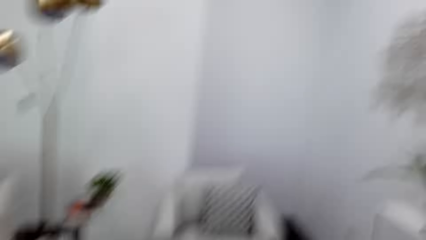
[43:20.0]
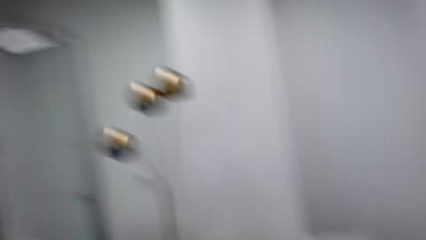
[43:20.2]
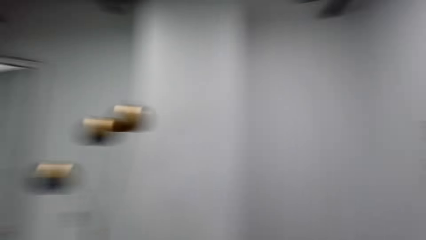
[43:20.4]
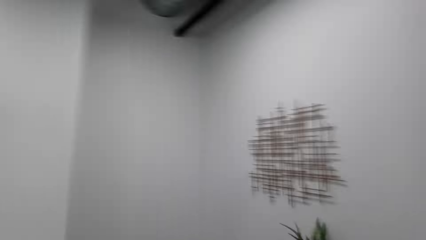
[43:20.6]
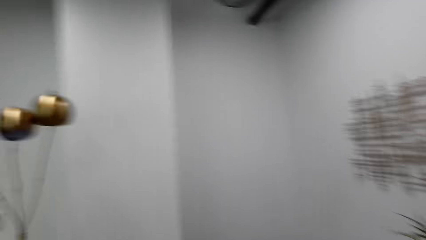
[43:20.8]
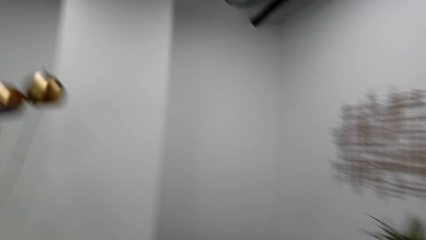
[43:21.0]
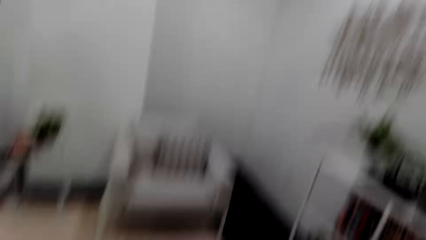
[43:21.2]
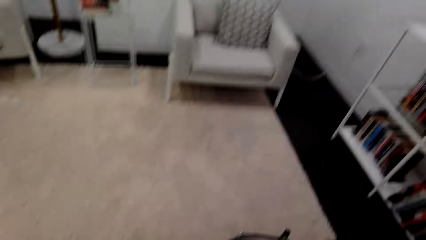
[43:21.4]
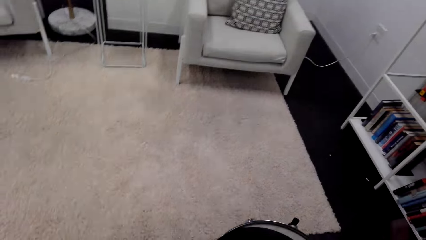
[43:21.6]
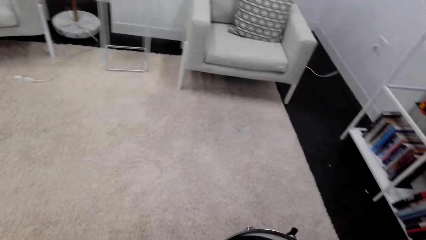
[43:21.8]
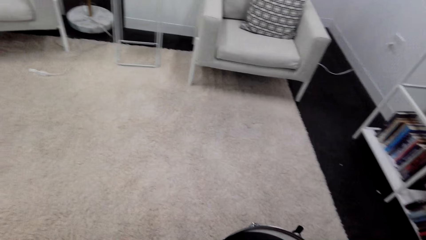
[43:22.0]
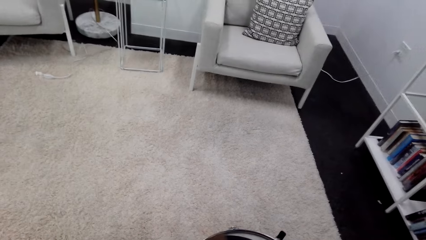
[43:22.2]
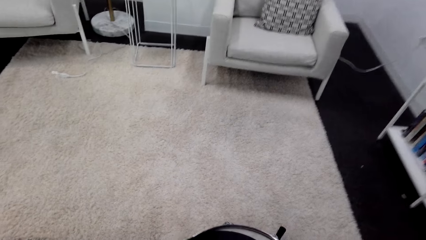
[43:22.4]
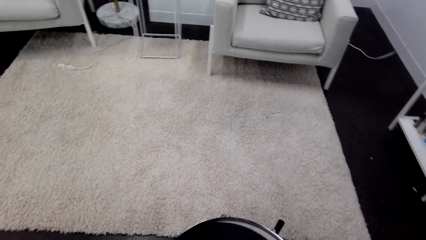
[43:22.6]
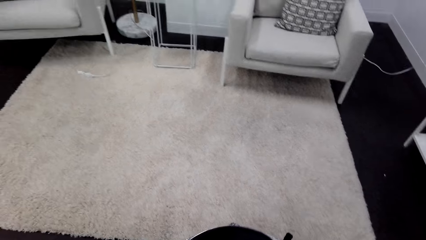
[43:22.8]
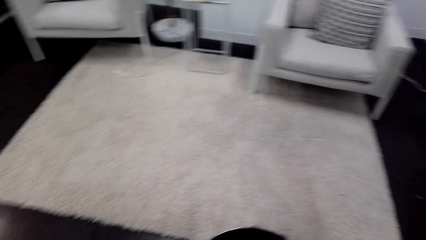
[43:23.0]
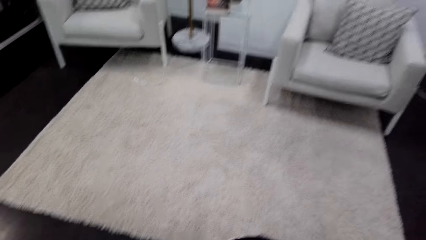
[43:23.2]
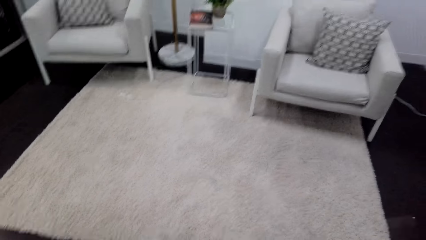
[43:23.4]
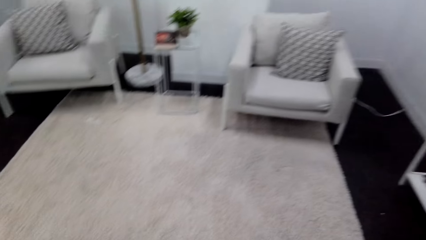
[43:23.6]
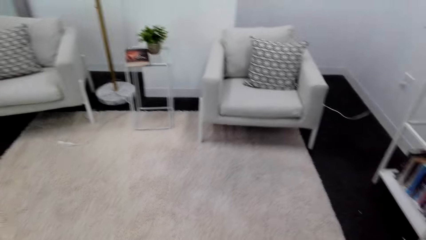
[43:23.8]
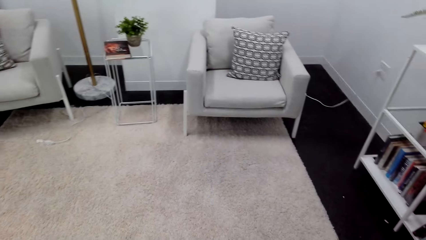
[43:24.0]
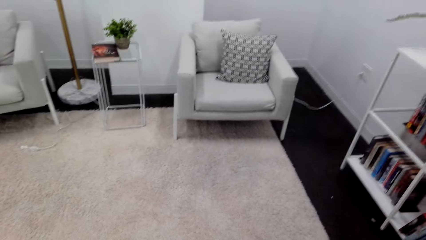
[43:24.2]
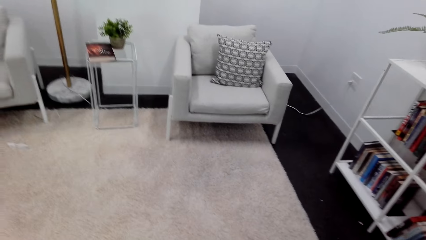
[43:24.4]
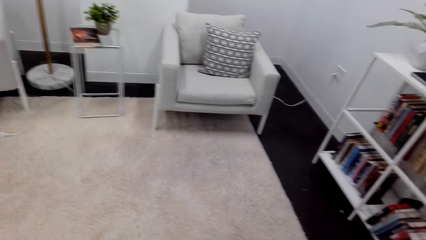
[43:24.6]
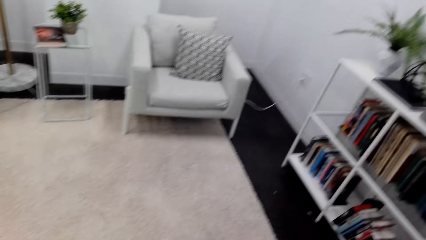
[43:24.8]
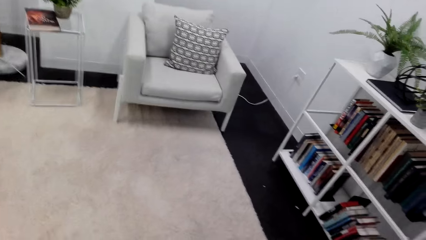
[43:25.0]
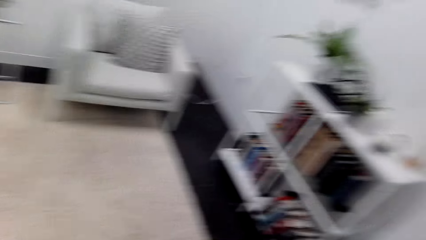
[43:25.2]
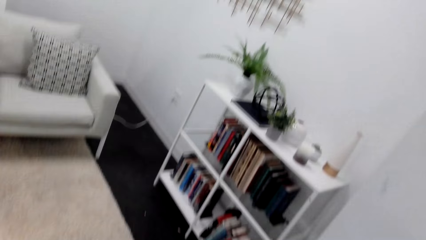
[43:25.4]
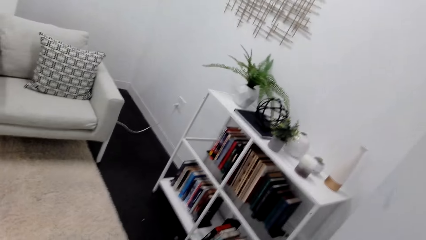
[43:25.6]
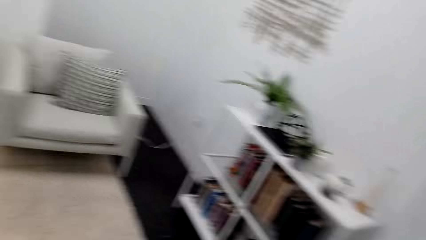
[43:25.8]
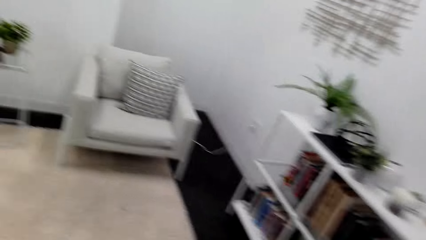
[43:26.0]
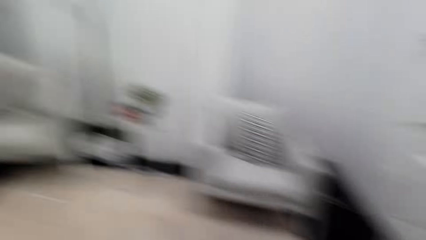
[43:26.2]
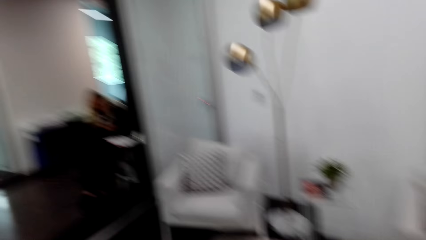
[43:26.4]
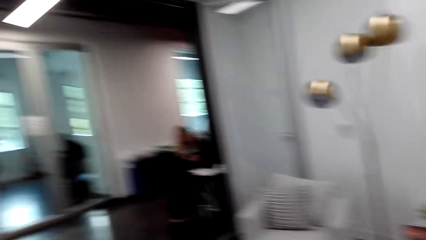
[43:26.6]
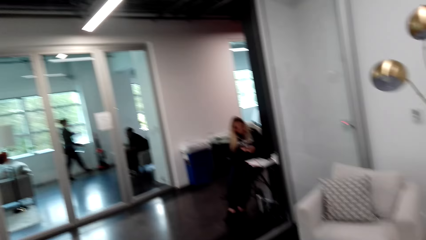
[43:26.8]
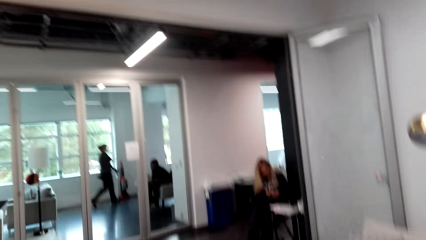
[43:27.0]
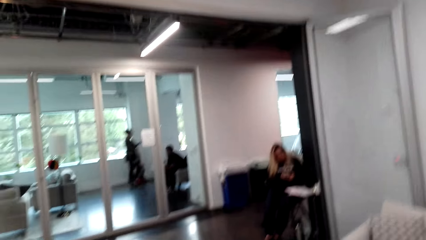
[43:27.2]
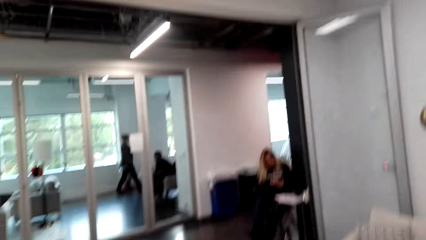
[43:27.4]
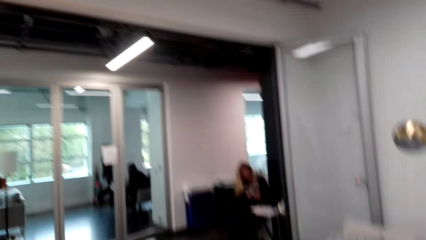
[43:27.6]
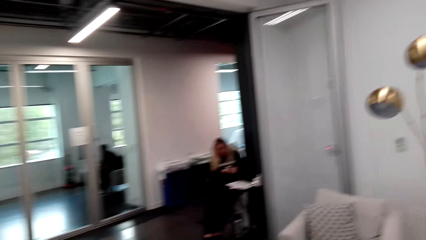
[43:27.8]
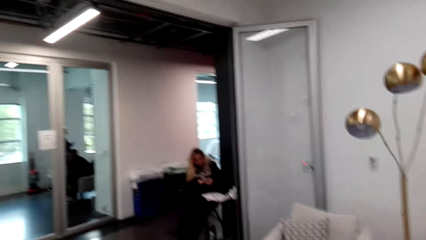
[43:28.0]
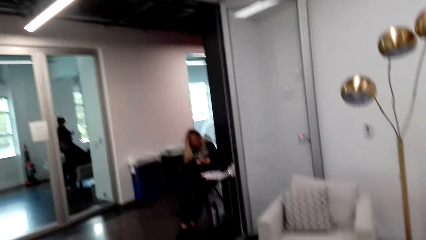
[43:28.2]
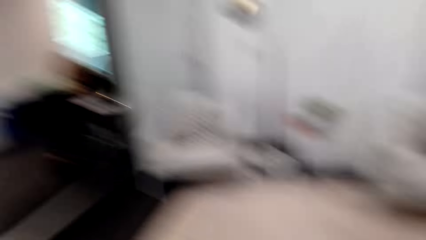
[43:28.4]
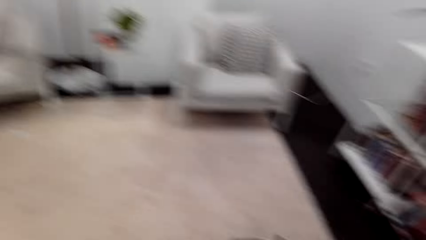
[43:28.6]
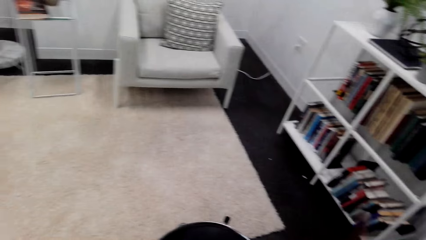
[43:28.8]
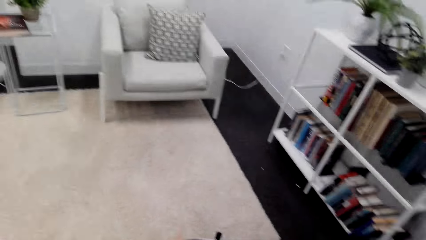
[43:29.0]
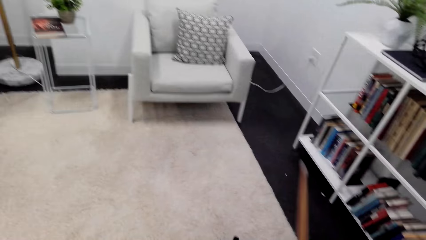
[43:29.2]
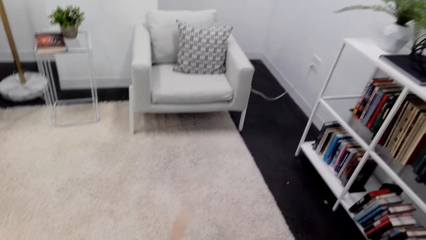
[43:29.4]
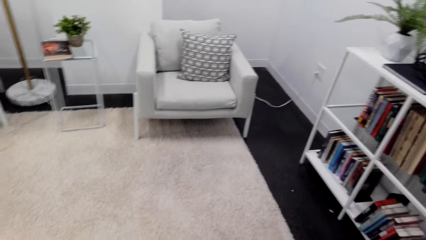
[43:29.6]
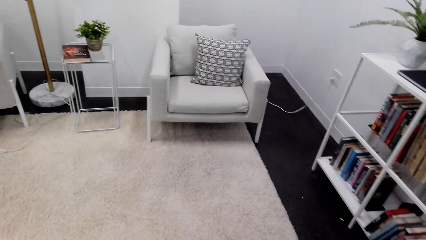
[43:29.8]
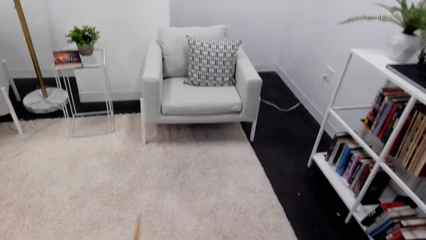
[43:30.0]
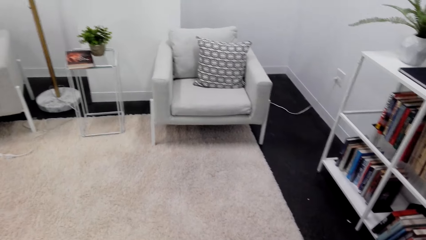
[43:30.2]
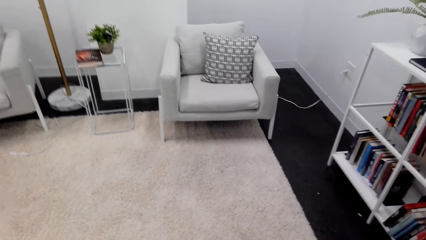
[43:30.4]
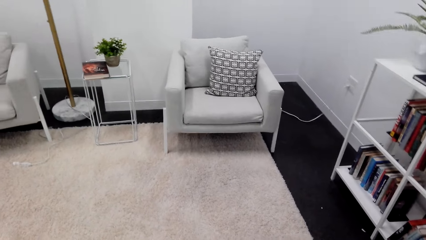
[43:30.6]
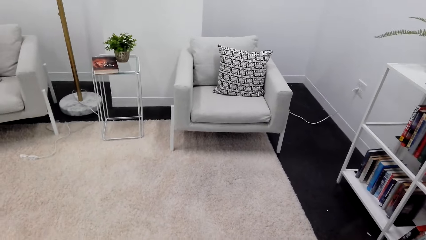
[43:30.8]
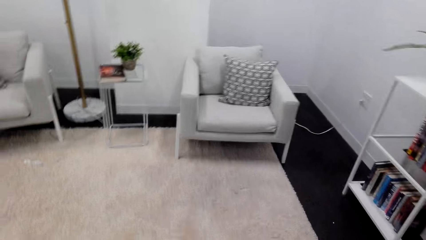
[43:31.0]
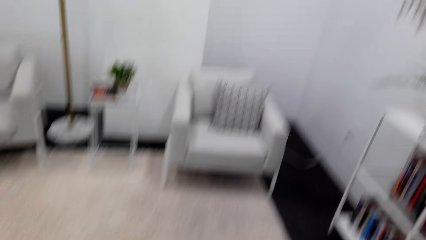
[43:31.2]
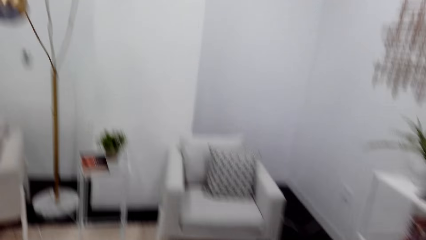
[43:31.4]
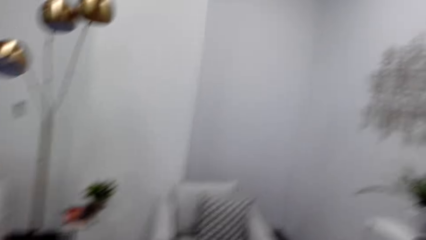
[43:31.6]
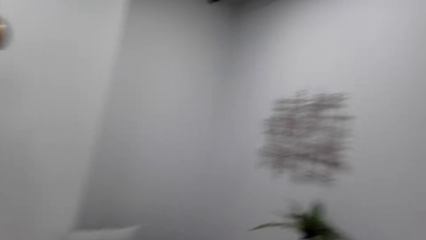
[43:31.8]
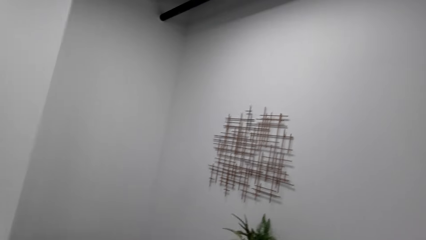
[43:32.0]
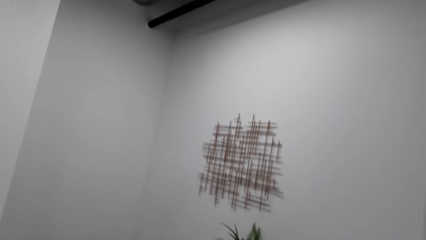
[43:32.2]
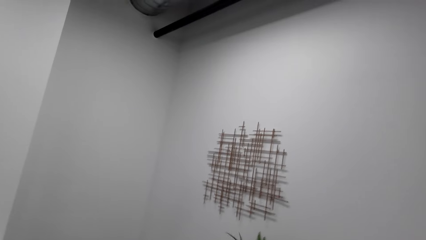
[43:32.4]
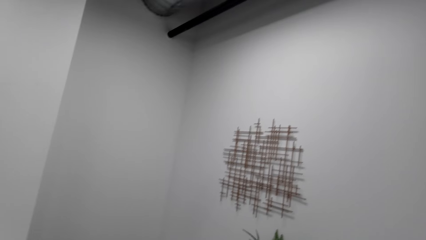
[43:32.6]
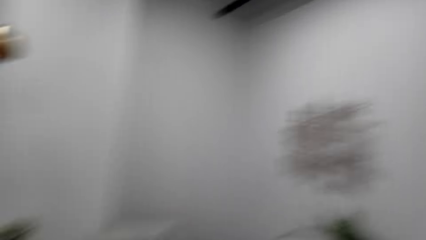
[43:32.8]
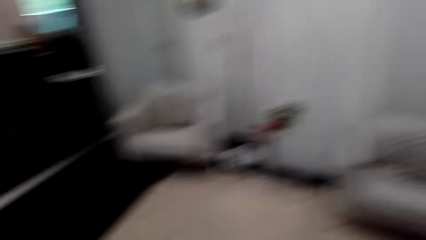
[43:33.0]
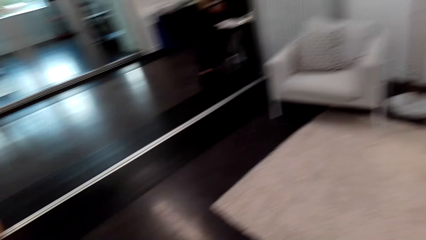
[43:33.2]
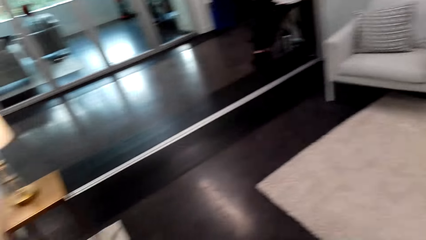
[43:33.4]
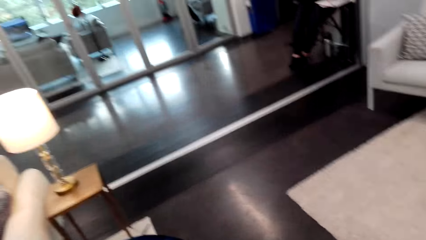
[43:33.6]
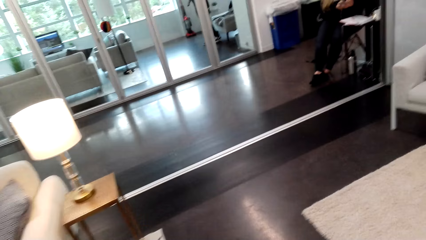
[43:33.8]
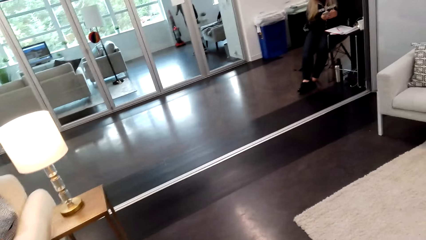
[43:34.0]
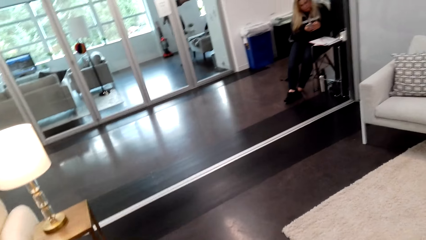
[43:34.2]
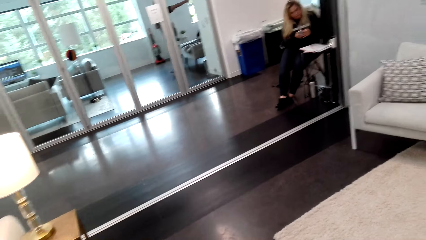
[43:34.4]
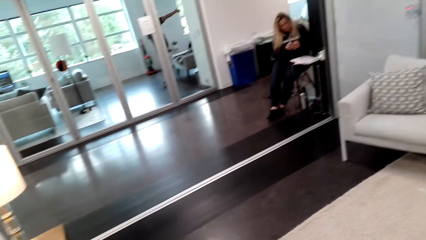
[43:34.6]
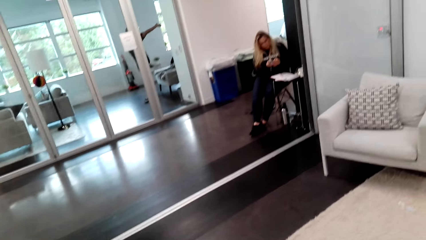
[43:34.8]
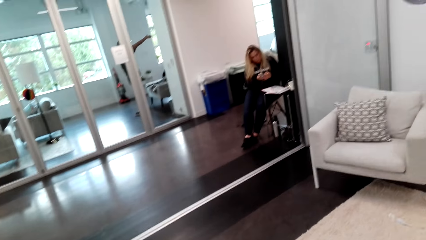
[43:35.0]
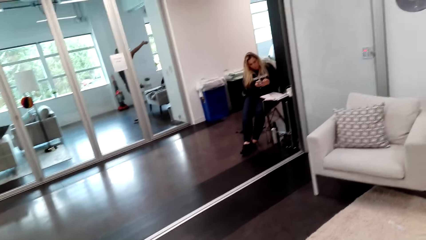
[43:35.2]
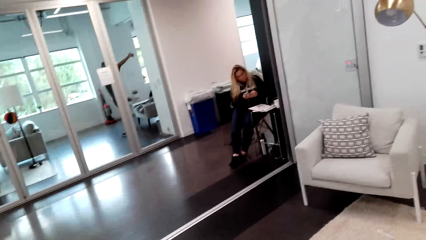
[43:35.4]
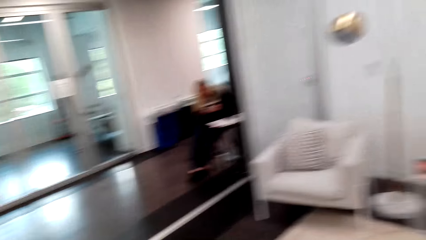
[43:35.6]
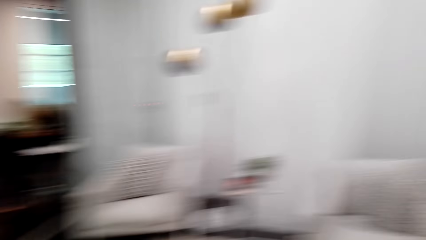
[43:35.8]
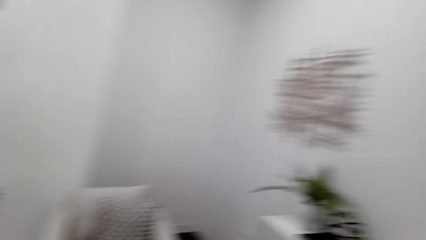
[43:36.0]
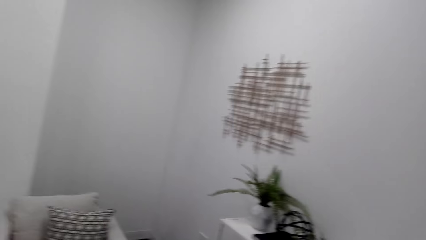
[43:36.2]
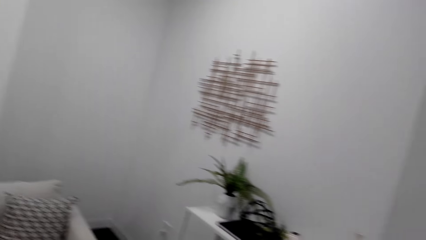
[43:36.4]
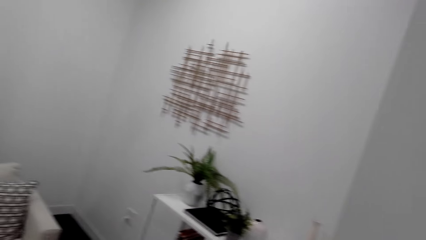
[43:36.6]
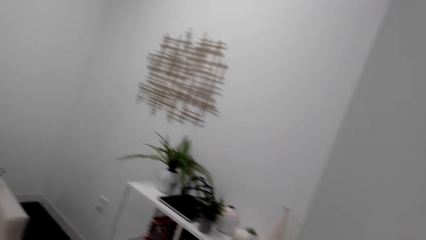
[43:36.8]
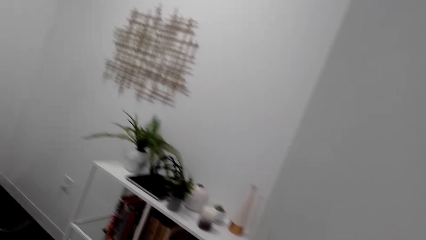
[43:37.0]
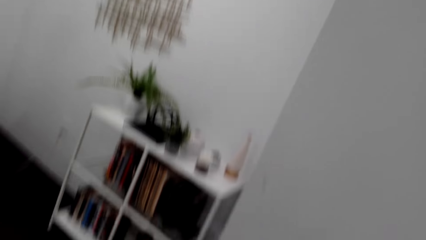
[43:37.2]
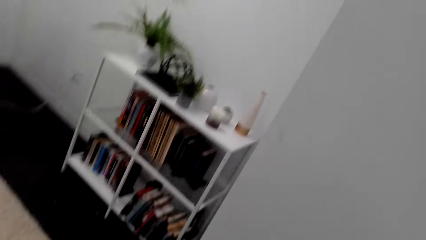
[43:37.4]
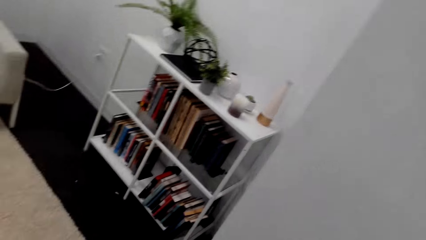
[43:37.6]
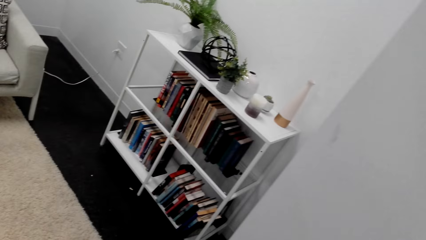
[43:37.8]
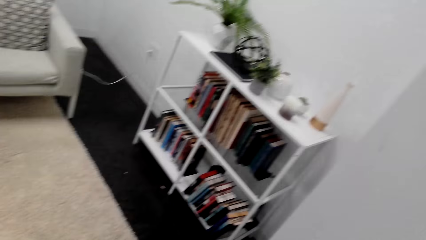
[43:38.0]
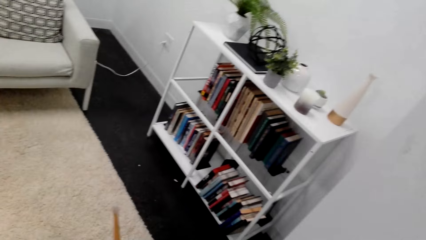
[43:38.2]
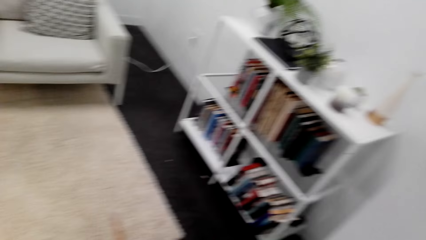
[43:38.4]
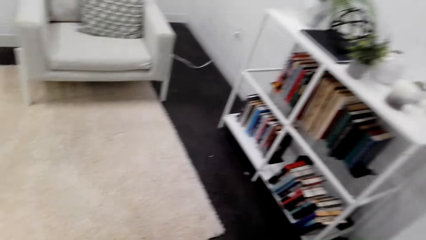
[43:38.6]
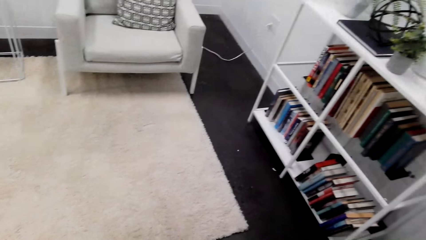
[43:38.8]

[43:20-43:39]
The camera wearer beats the drum and looks around. They beat the drum and look around.
